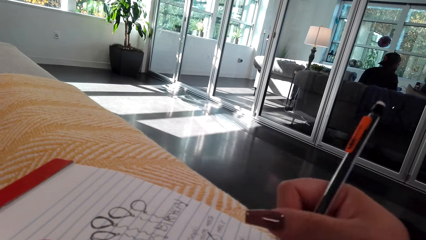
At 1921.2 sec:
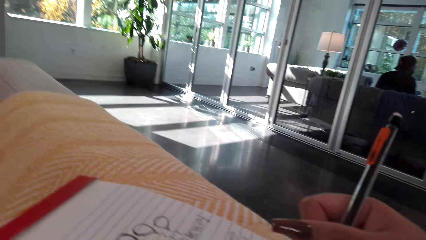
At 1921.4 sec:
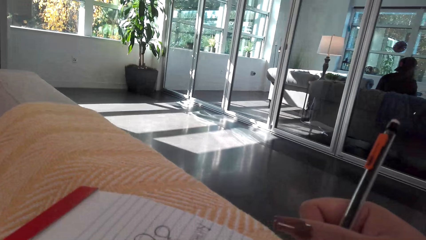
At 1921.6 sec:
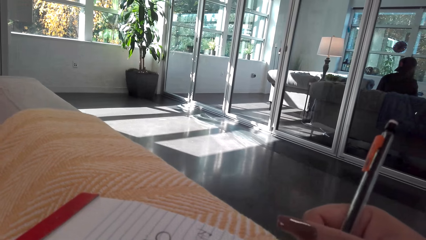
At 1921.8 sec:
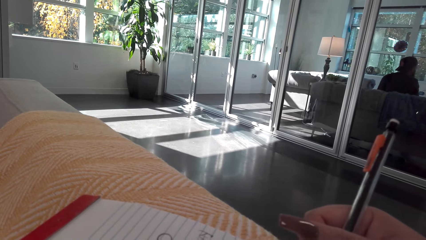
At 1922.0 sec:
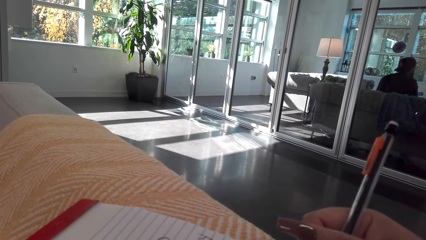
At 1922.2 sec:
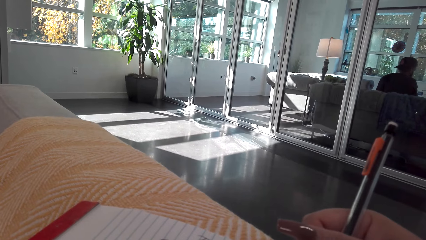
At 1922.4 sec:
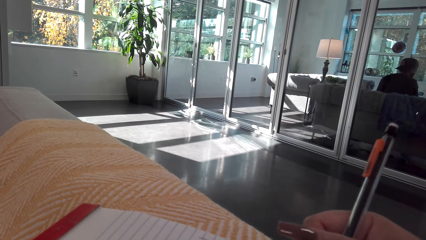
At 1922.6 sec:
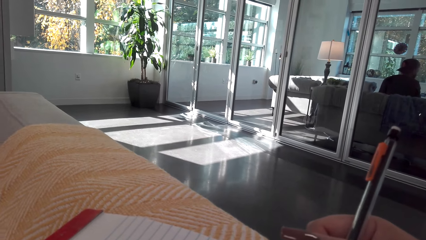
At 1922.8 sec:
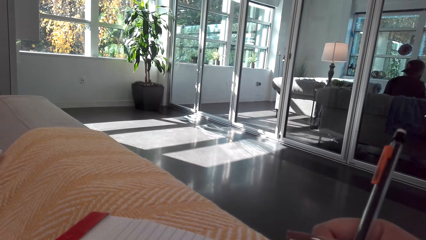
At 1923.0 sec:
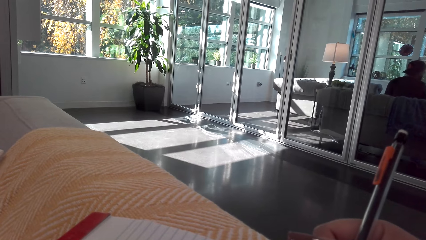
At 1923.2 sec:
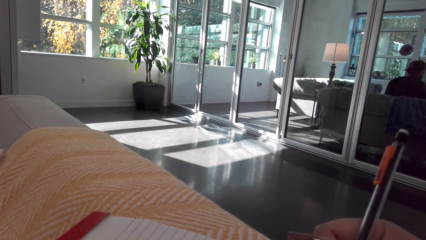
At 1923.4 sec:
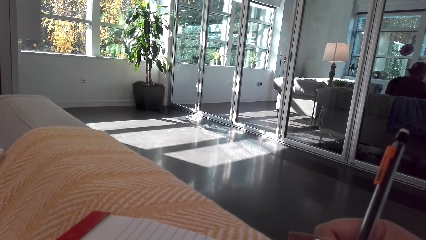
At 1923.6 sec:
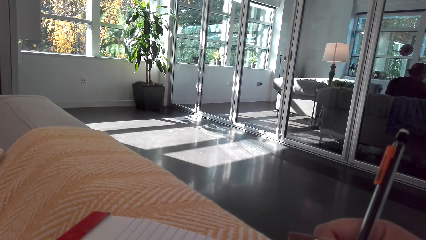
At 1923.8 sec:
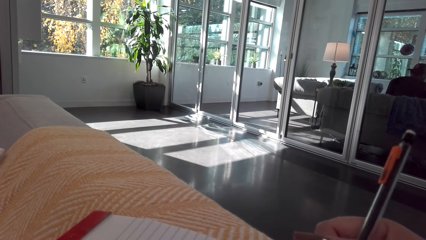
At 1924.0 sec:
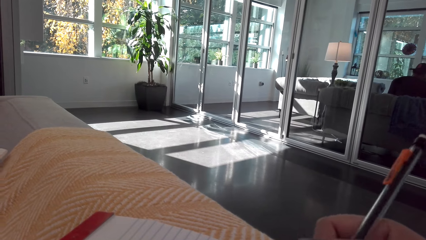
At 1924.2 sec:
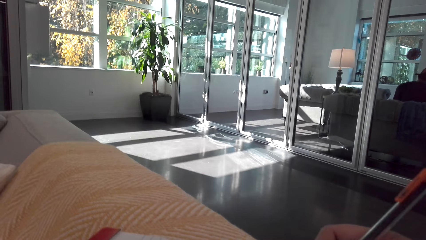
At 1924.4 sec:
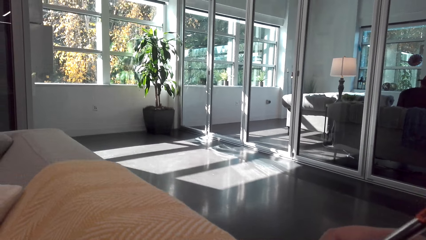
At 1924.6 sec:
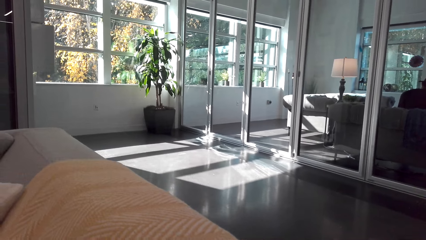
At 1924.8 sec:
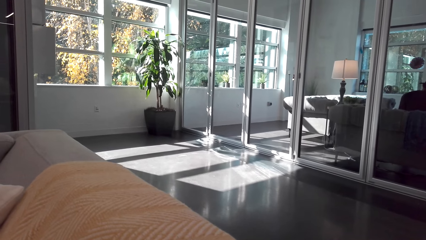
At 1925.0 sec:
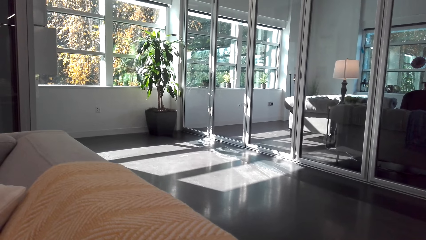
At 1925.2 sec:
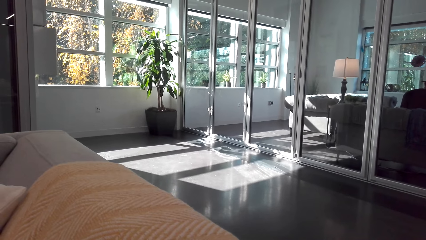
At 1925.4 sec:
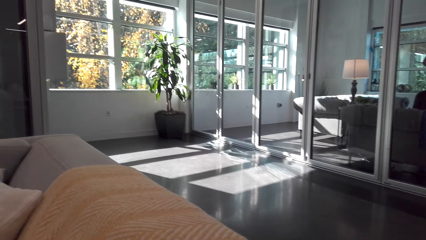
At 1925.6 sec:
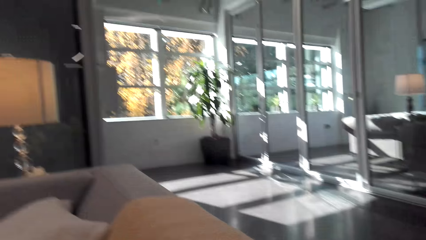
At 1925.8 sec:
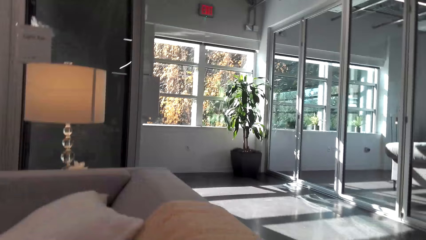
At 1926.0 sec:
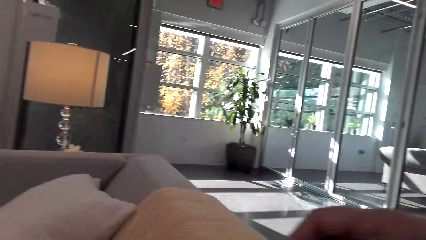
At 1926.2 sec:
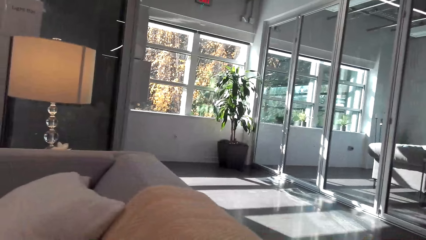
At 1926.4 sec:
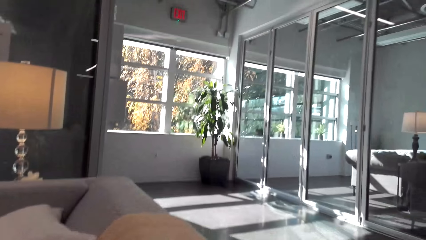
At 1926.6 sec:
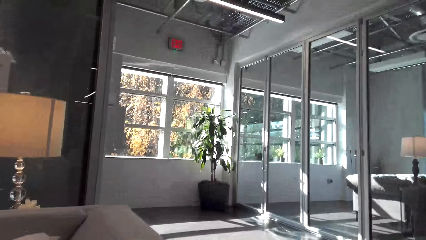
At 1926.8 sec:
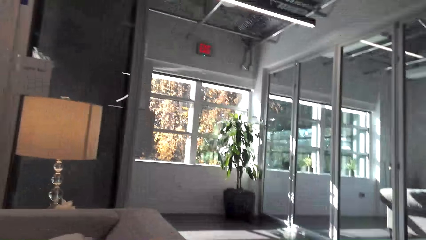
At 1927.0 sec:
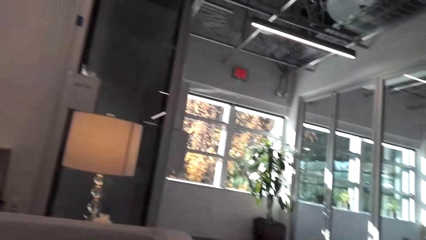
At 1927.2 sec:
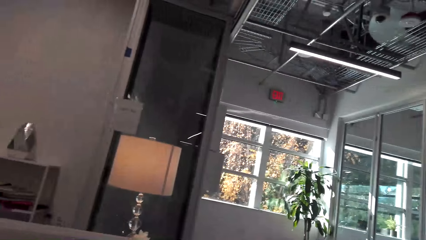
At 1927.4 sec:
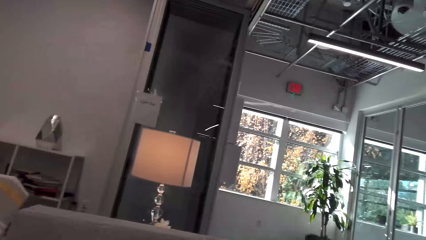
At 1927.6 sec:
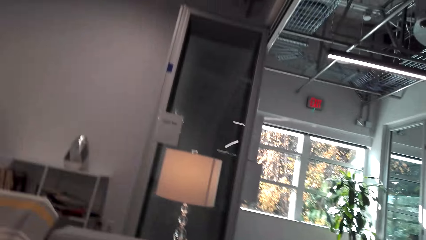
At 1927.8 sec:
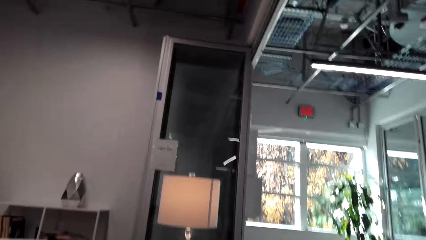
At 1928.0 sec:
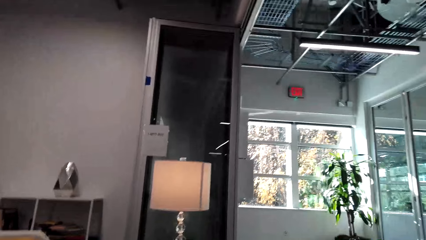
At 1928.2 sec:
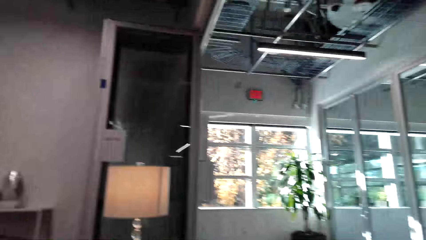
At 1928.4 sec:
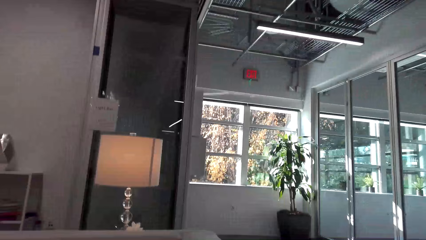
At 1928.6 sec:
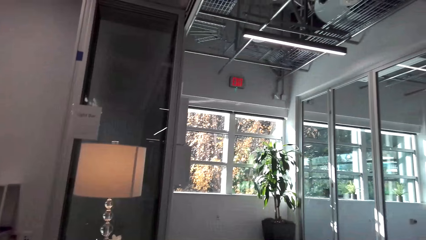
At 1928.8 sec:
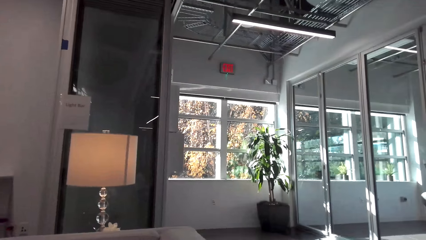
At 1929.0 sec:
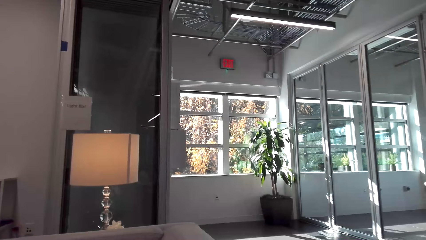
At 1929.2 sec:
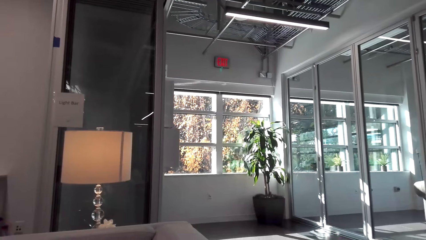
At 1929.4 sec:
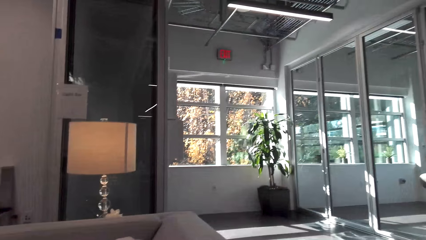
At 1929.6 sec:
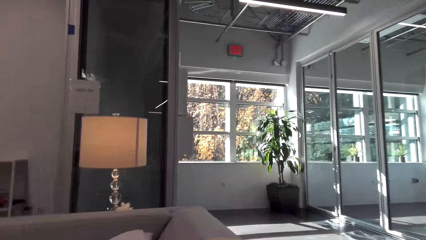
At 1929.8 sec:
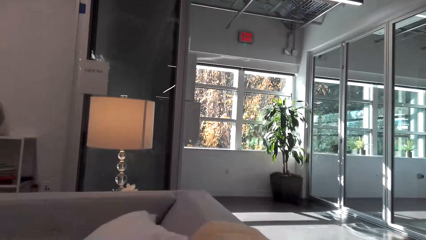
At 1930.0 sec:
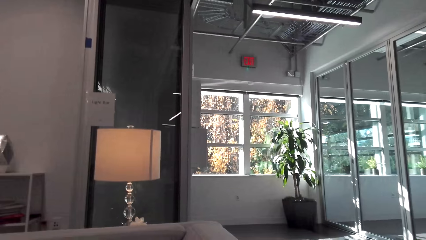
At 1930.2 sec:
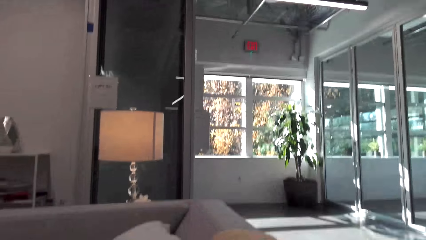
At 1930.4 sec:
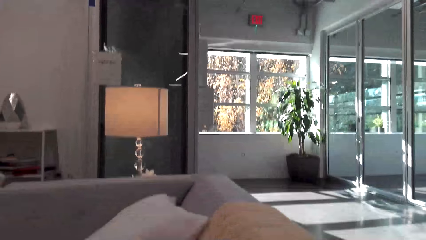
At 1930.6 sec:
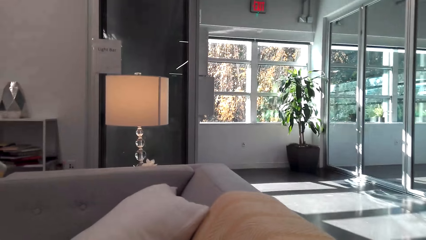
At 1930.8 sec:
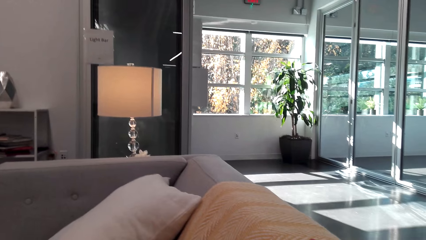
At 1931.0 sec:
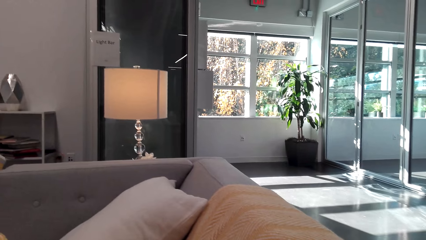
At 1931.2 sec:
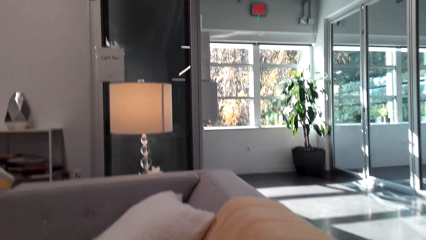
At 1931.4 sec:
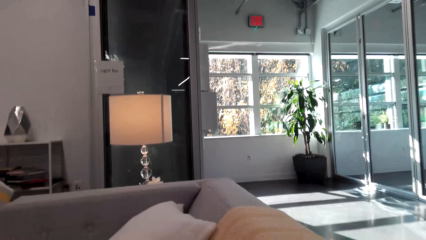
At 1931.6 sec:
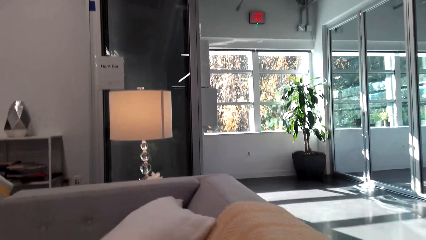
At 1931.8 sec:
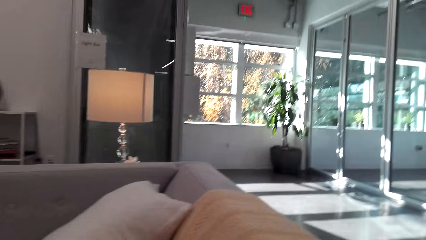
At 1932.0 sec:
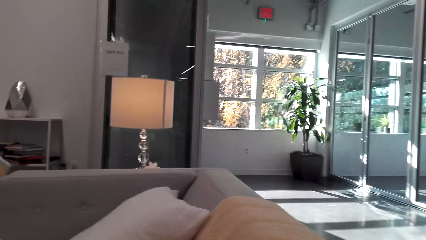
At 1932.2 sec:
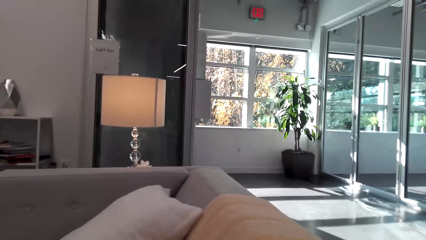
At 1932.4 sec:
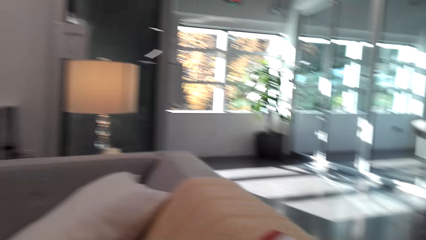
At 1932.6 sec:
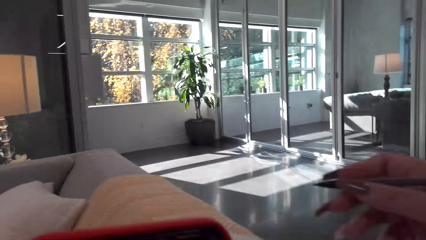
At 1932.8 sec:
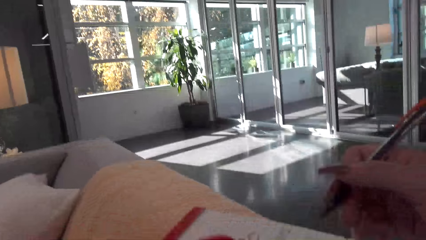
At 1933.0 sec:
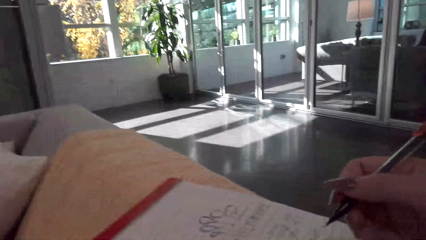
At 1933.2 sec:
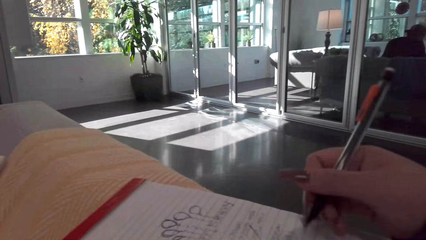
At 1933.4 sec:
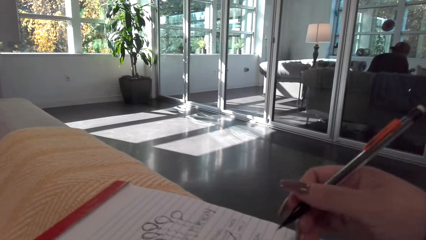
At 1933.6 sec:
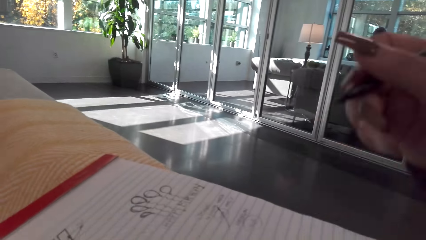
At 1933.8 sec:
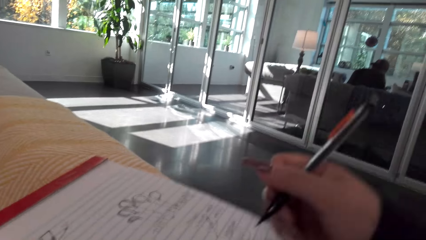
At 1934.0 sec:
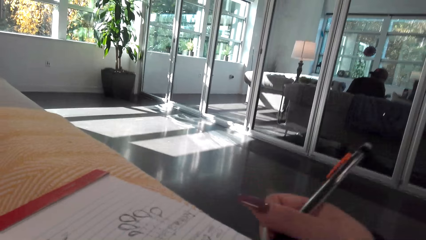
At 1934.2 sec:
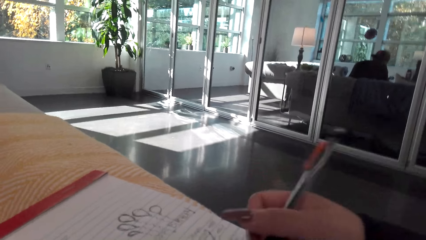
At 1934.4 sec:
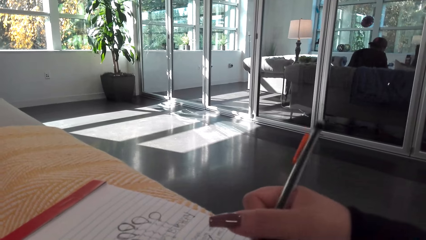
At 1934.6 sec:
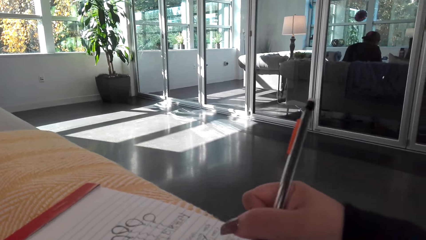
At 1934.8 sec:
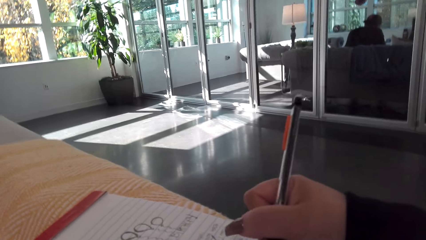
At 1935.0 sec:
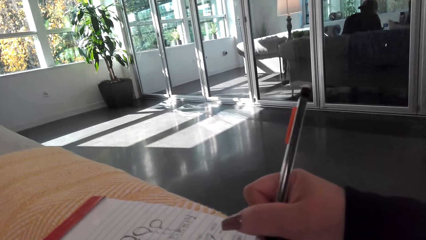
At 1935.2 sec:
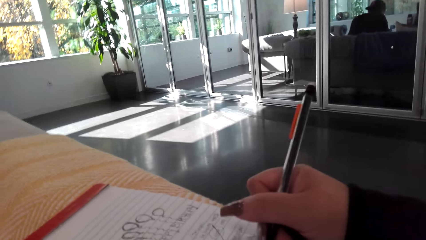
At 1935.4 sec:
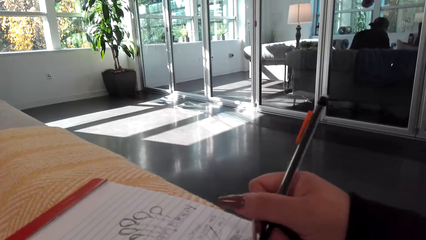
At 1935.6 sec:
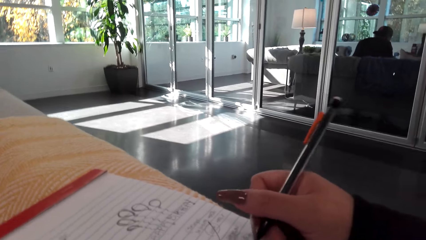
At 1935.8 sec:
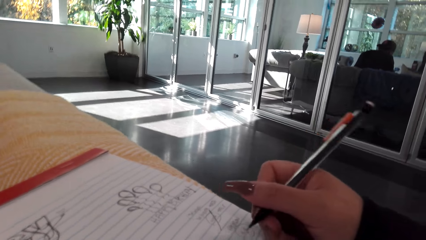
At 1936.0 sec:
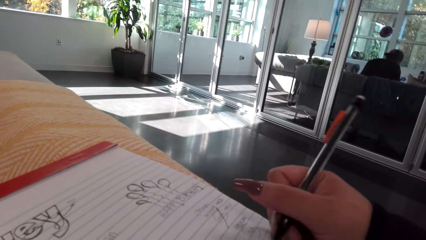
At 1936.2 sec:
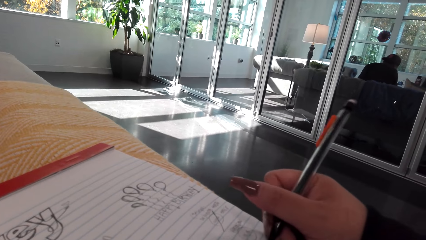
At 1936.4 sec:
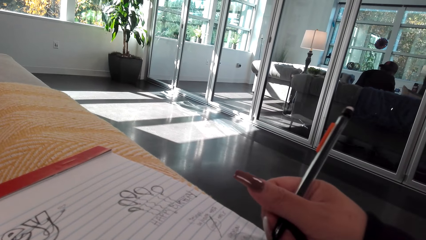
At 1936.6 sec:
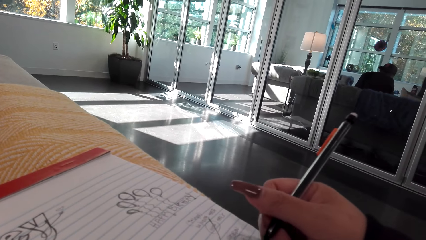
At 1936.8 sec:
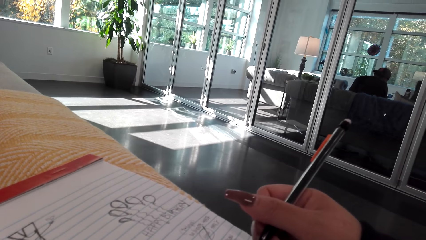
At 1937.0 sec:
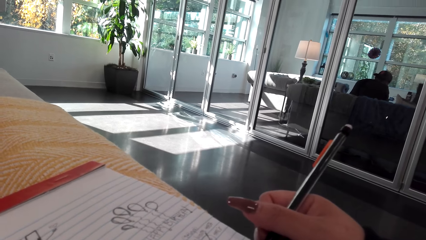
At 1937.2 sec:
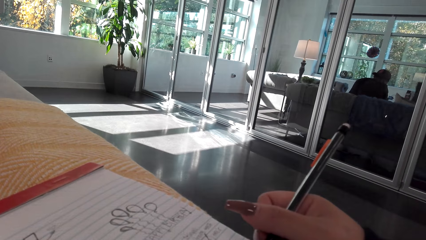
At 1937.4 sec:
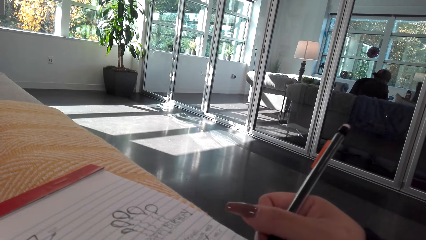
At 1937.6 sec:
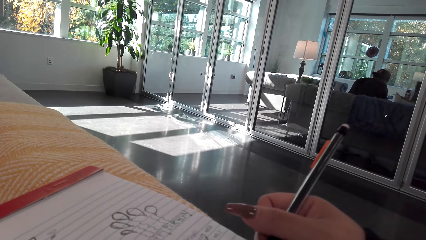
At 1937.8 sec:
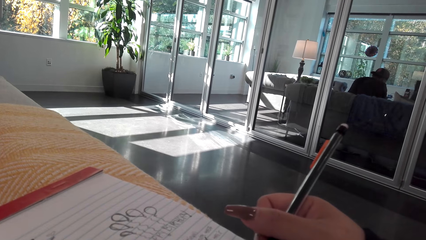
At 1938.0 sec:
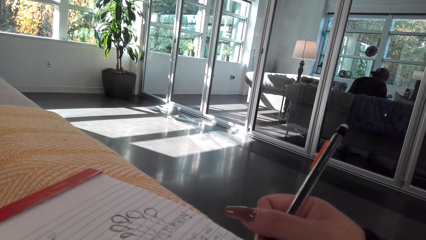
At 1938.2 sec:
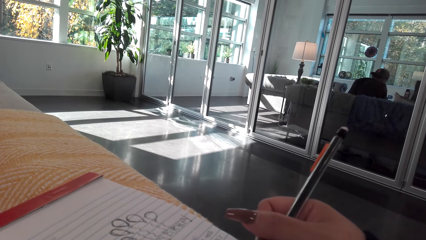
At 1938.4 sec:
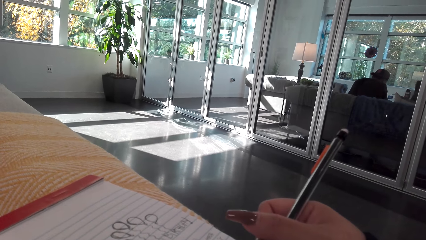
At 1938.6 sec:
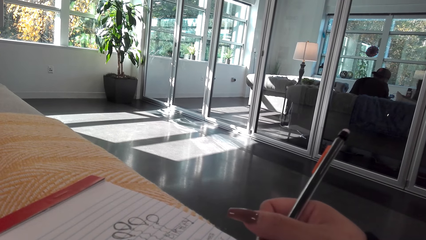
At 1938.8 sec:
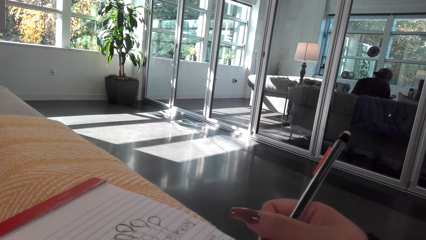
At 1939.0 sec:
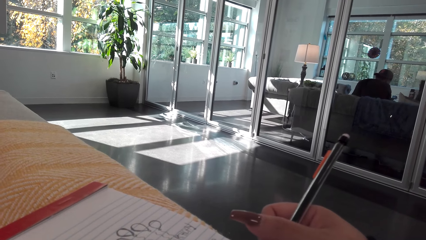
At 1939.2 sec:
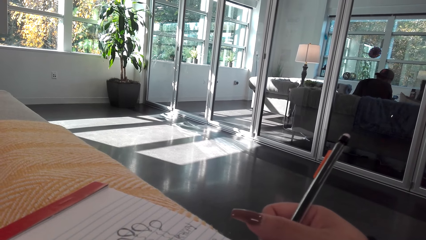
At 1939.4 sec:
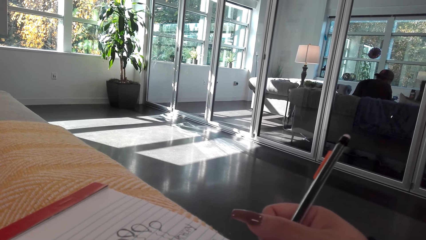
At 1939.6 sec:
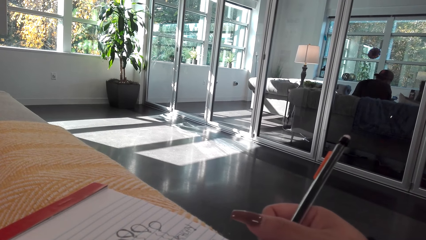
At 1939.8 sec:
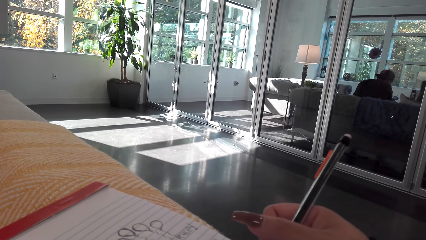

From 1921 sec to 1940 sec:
The camera wearer looks around the room. They converse. They hold the pen.
